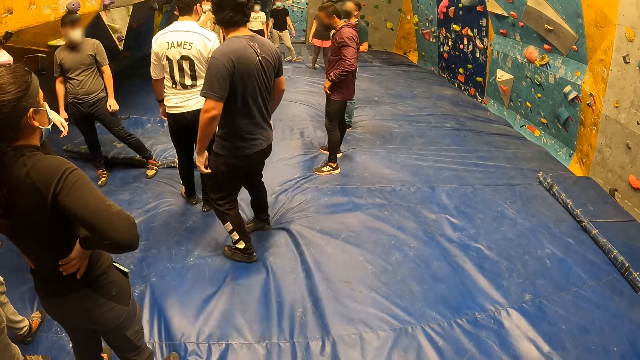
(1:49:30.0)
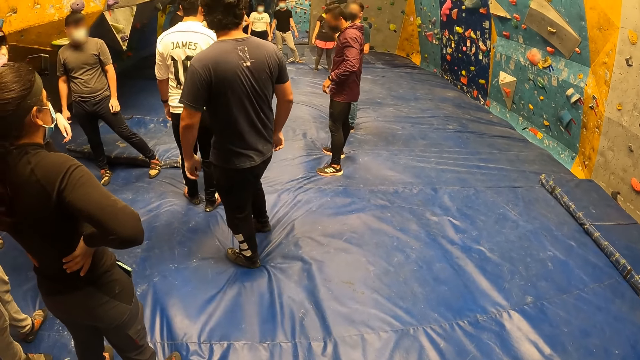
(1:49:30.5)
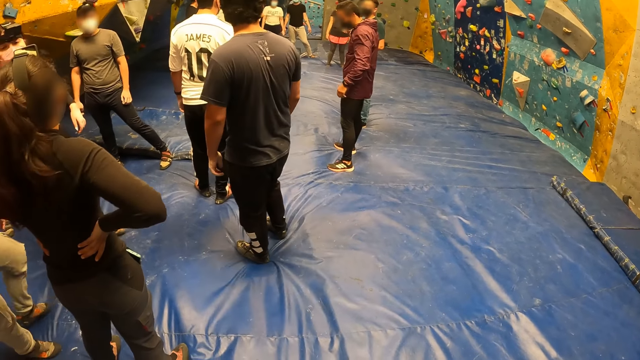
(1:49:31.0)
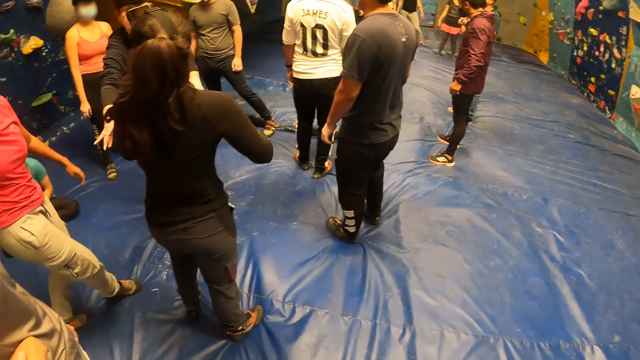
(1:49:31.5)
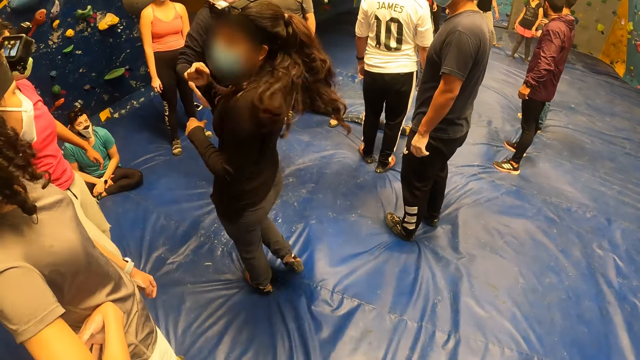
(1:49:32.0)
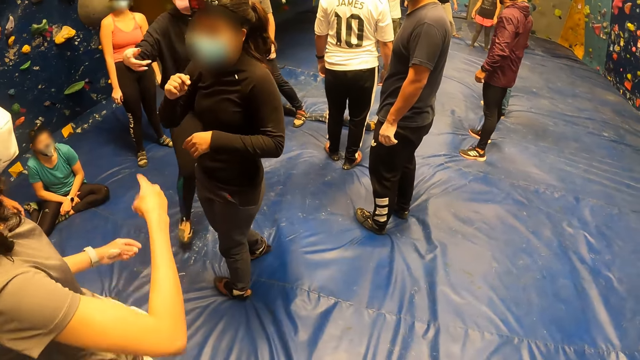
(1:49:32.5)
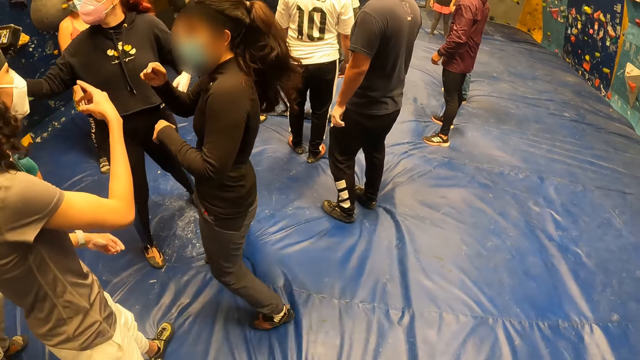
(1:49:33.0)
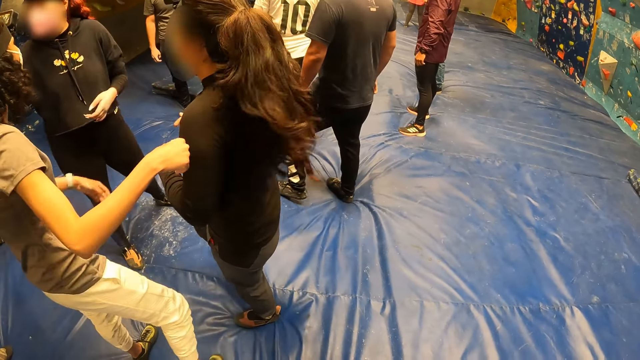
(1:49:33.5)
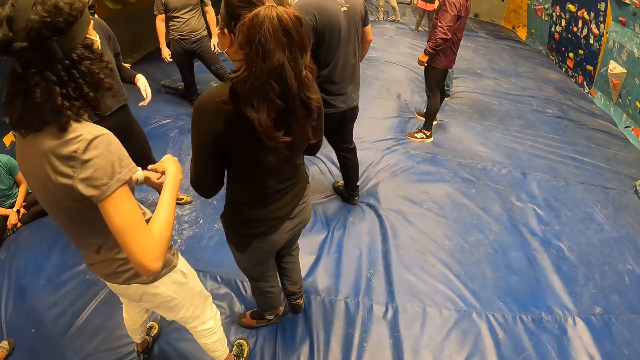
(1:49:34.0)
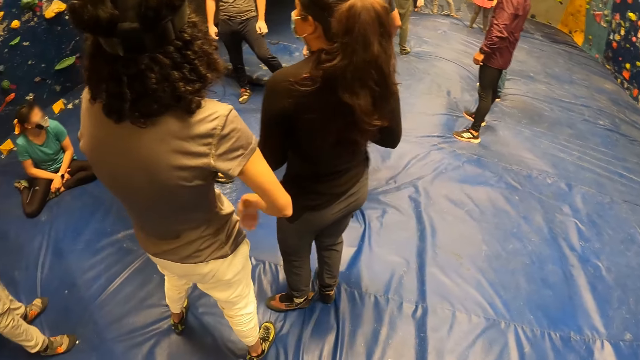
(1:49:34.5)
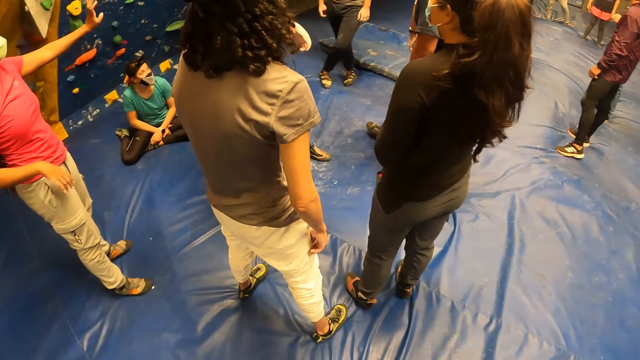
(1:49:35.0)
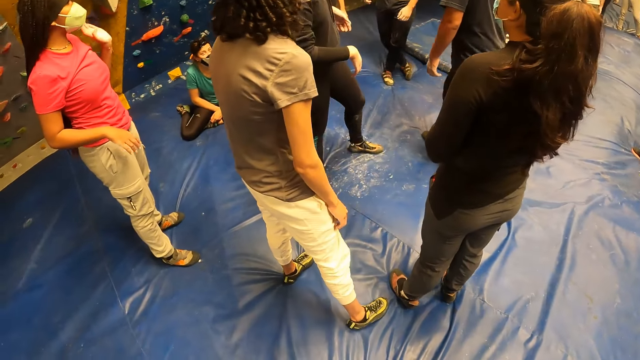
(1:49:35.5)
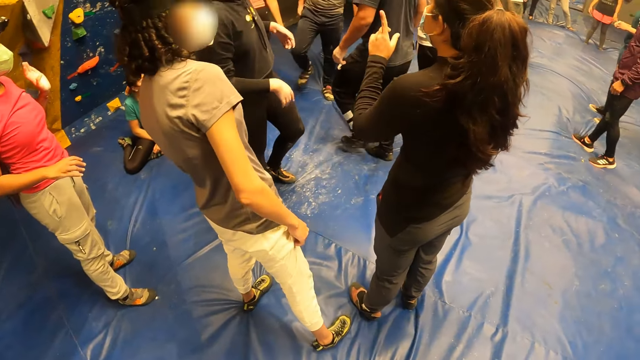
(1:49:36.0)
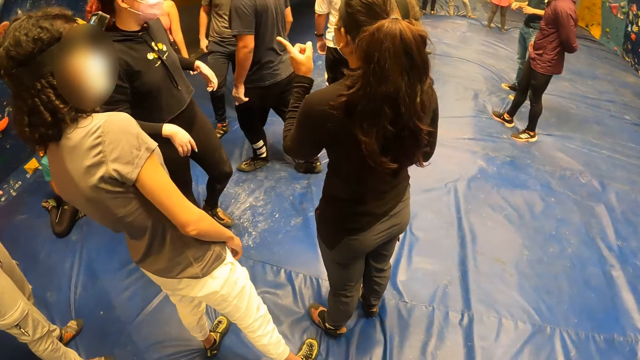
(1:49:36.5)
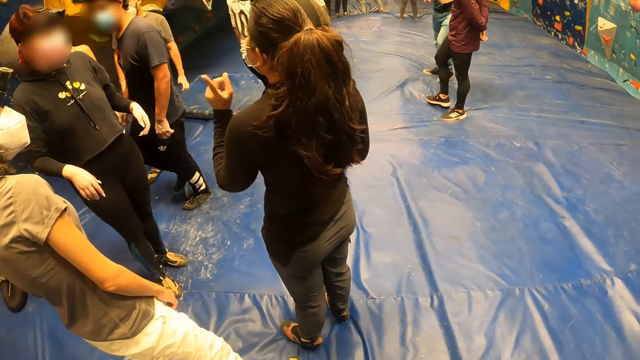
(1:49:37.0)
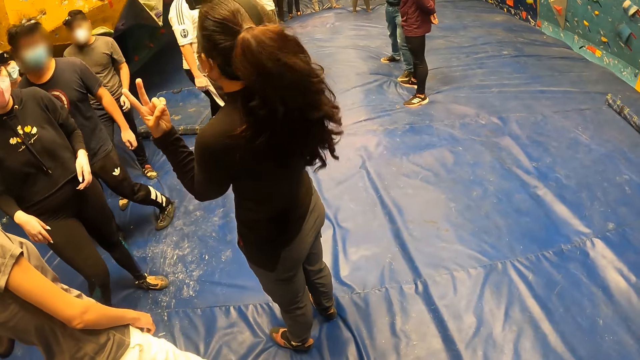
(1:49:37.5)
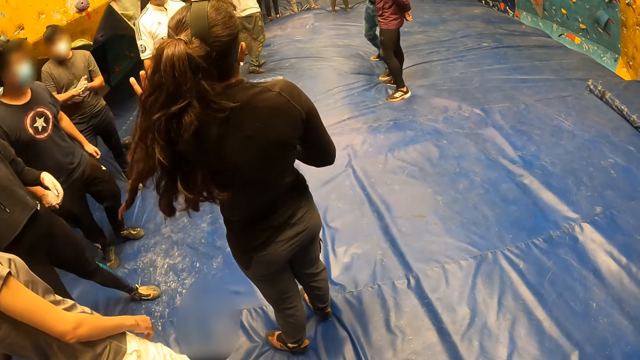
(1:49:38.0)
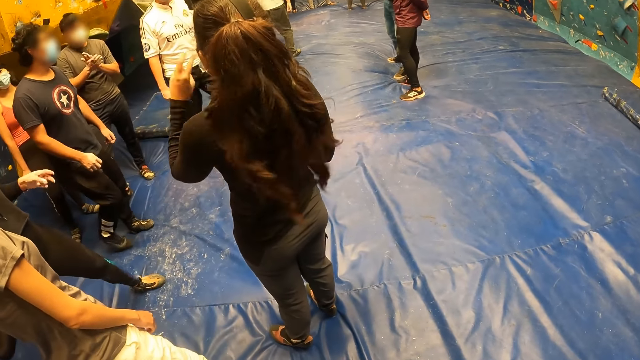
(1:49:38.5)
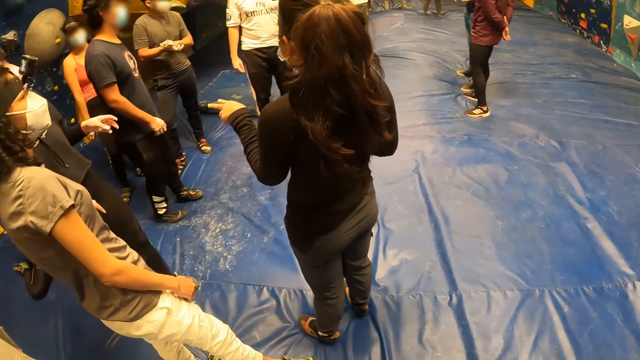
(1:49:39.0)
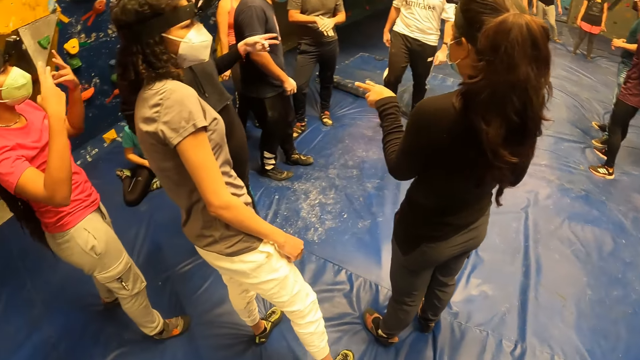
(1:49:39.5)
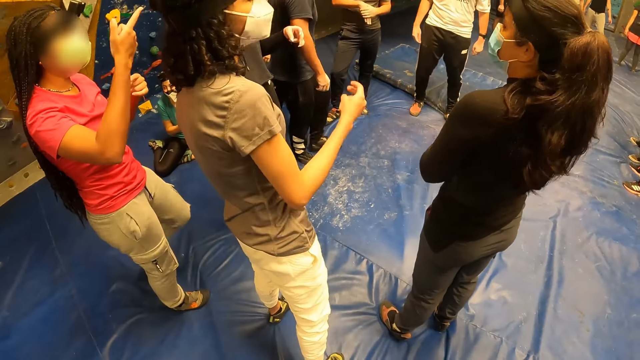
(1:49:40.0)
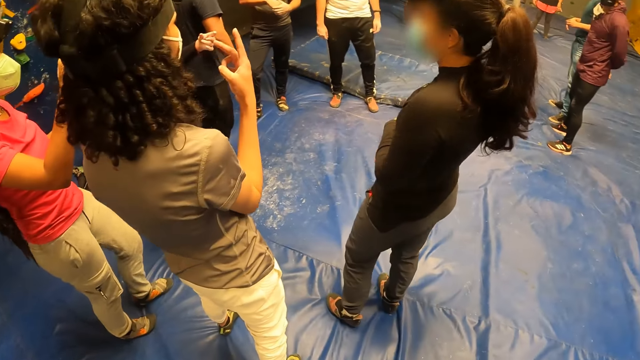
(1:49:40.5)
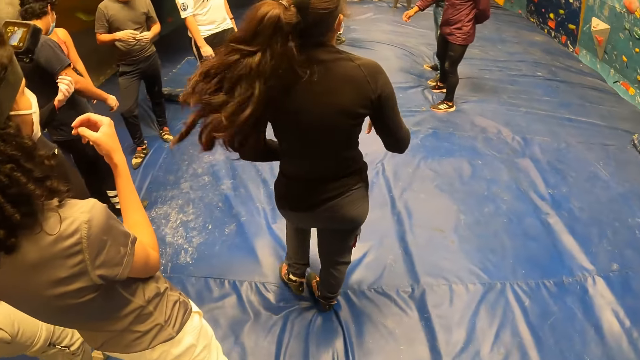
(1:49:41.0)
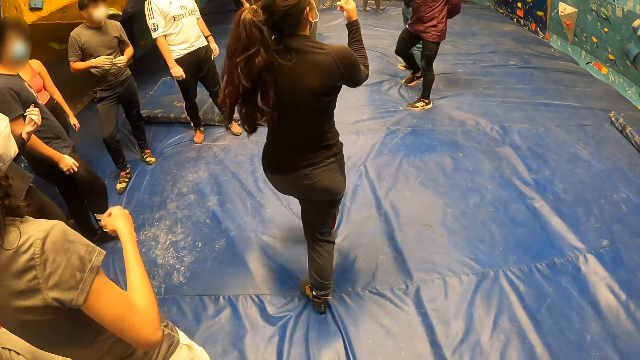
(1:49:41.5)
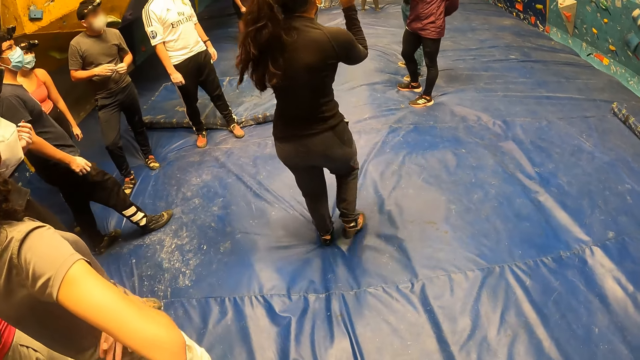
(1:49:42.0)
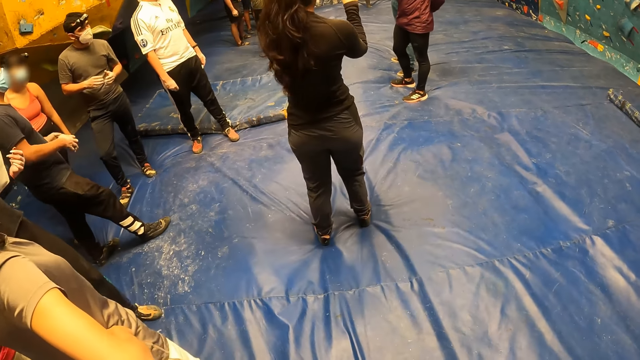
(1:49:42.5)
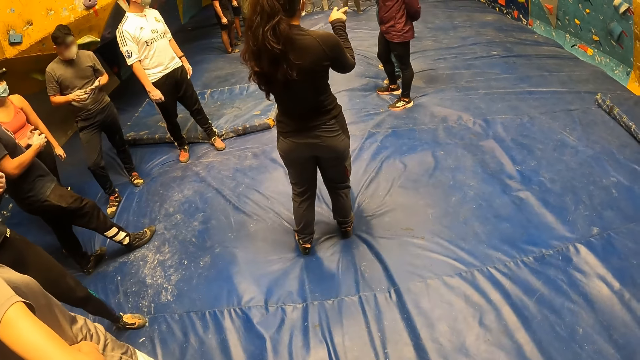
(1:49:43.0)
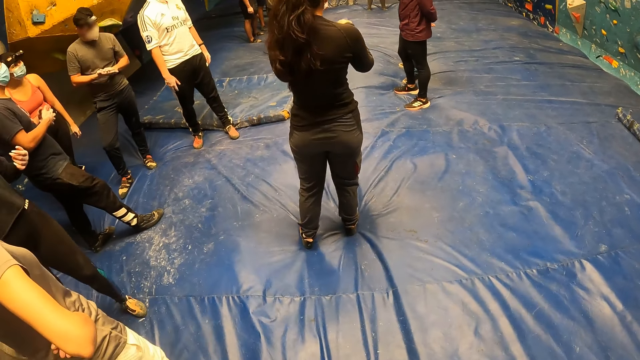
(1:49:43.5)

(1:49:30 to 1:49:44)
The woman converses with several people. The woman gestures at another woman with her right hand. The first woman gestures at several people with her right hand.

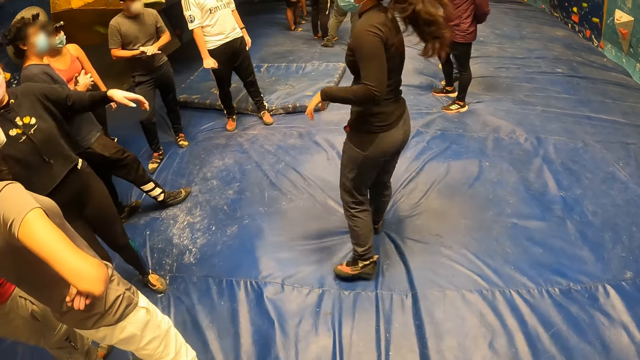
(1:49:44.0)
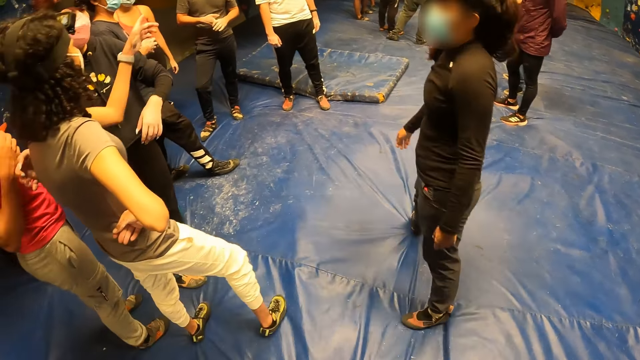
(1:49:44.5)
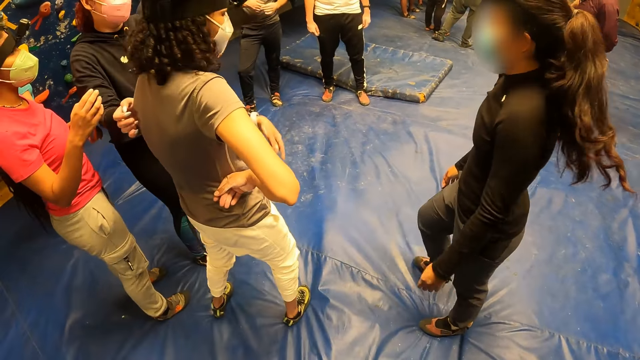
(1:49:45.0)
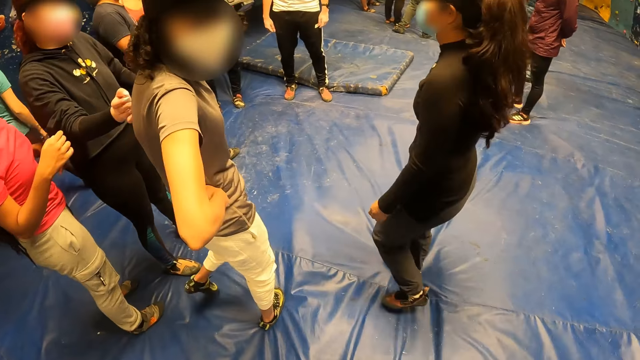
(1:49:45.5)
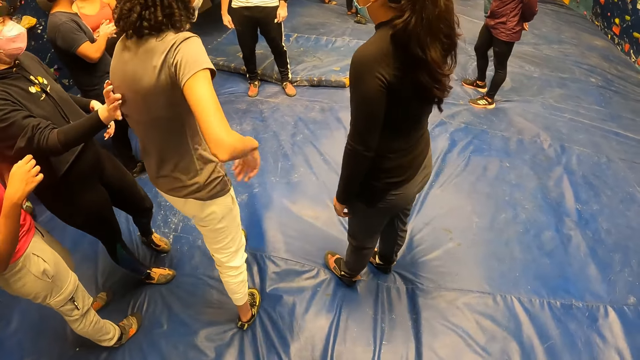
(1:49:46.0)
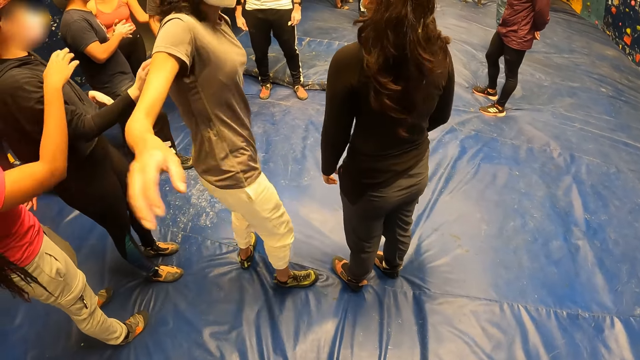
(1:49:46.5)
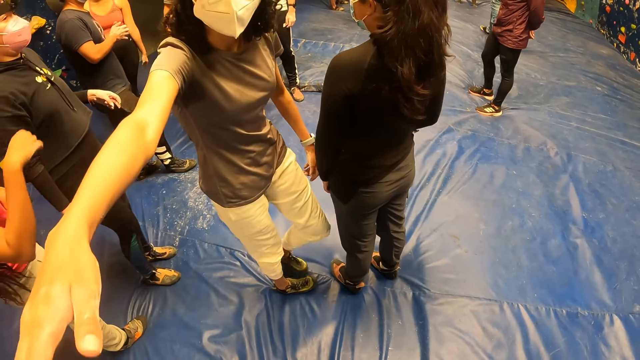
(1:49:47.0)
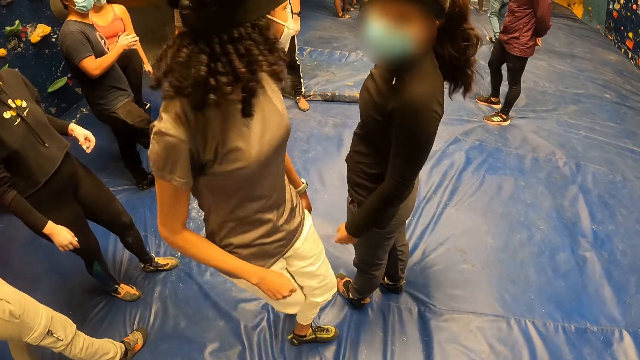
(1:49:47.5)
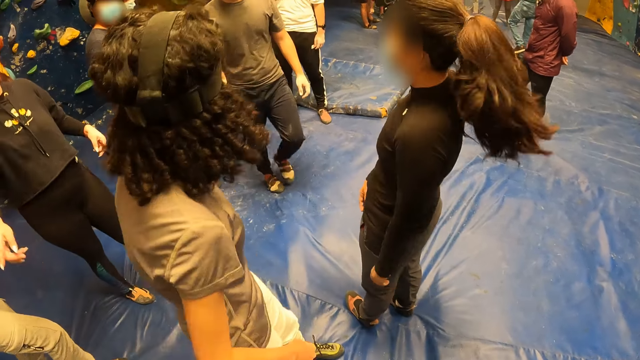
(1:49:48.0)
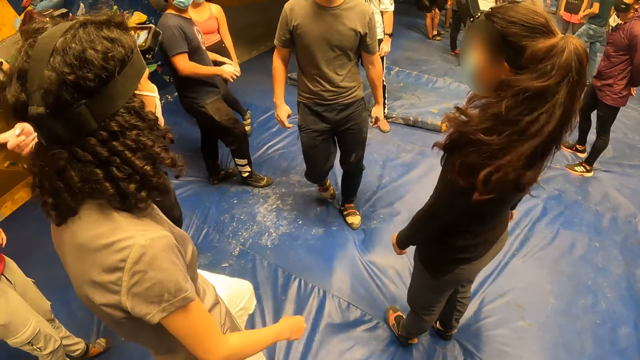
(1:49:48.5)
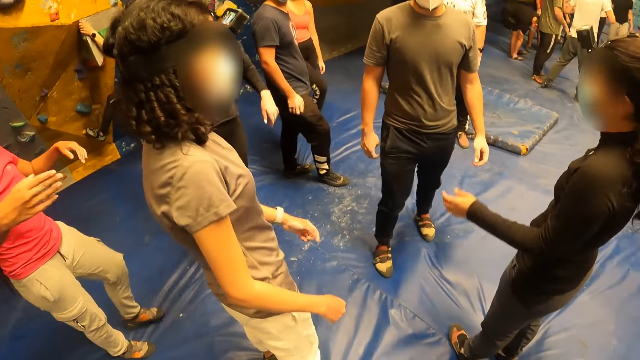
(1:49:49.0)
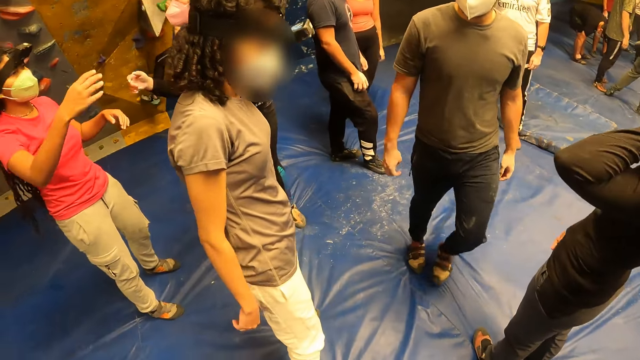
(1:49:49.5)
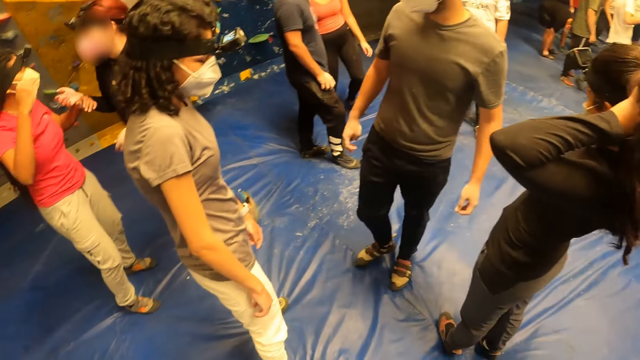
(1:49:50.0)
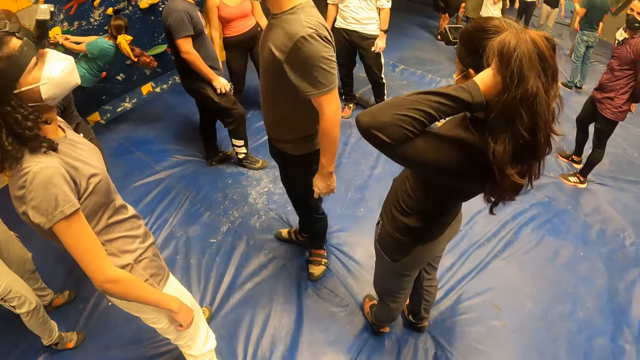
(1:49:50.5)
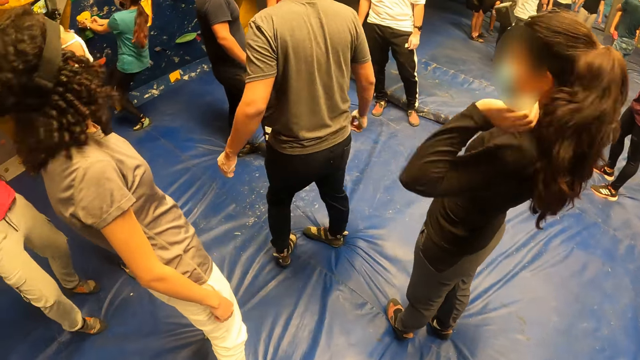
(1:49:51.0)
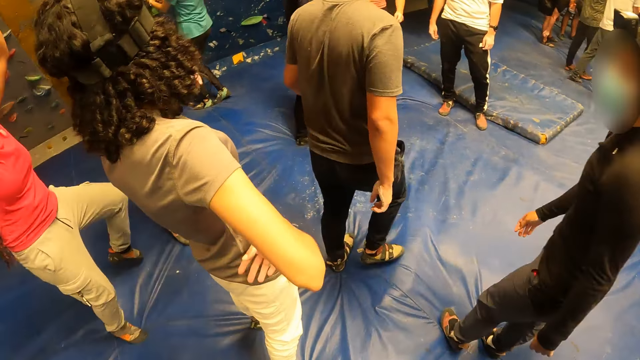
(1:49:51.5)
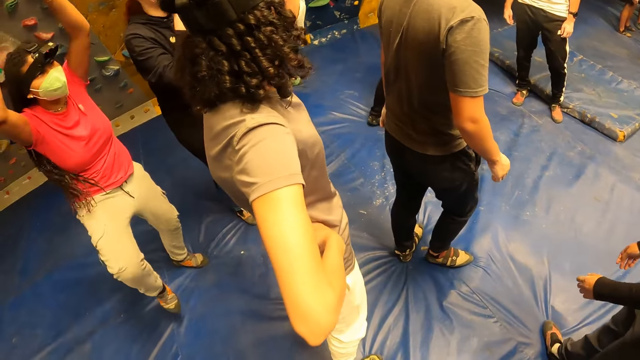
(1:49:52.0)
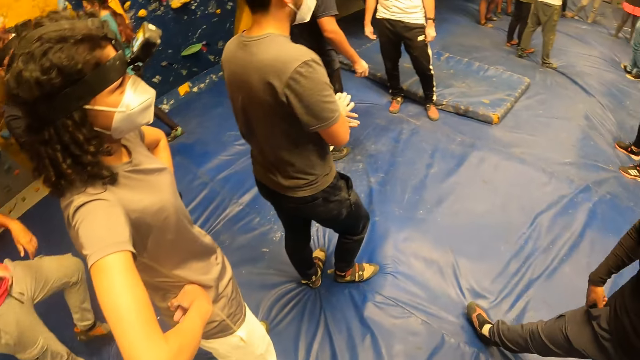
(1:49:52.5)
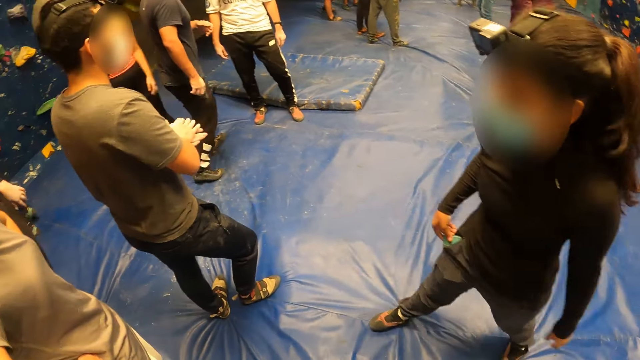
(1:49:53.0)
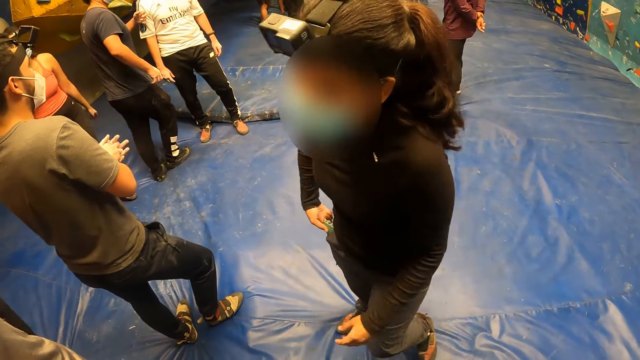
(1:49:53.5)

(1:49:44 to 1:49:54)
A woman looks at the camera. The woman turns around. The woman converses with another woman.
